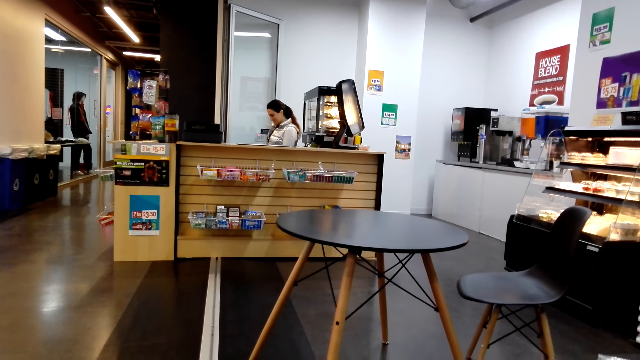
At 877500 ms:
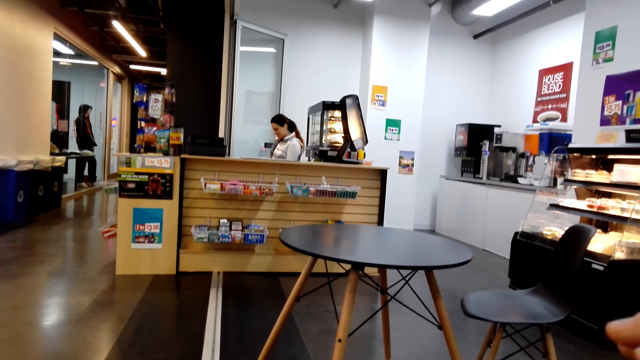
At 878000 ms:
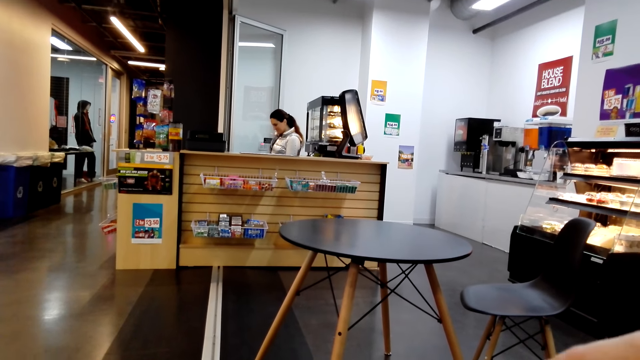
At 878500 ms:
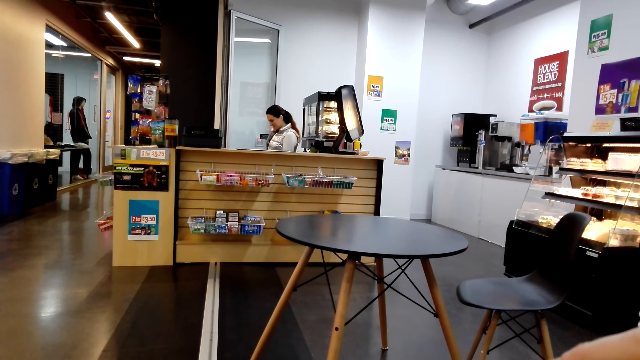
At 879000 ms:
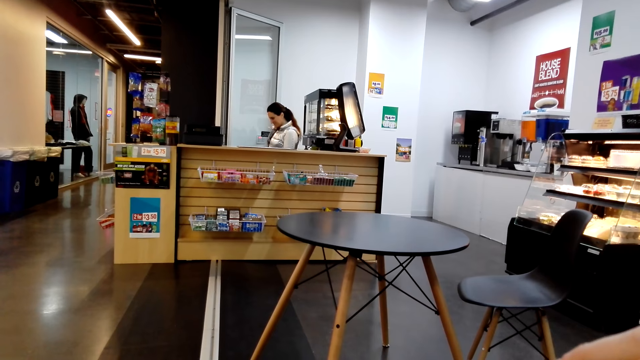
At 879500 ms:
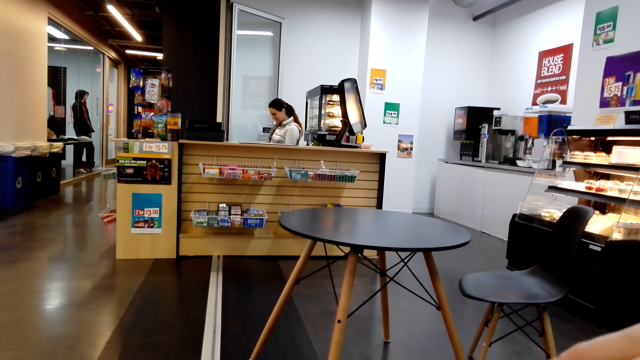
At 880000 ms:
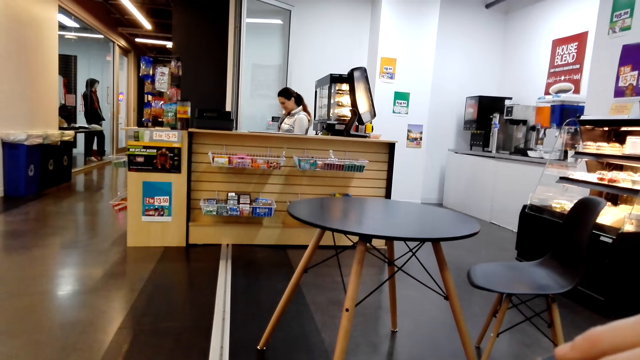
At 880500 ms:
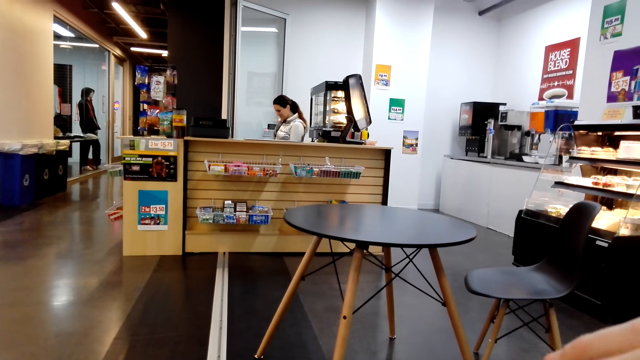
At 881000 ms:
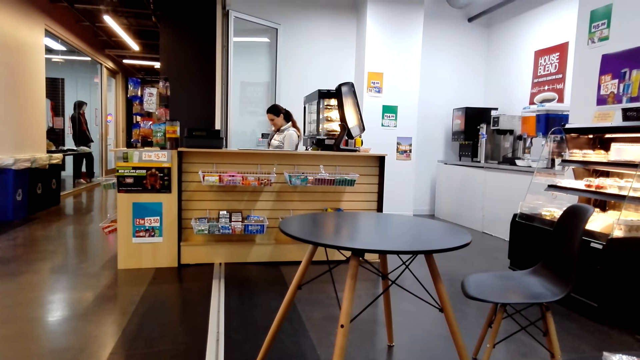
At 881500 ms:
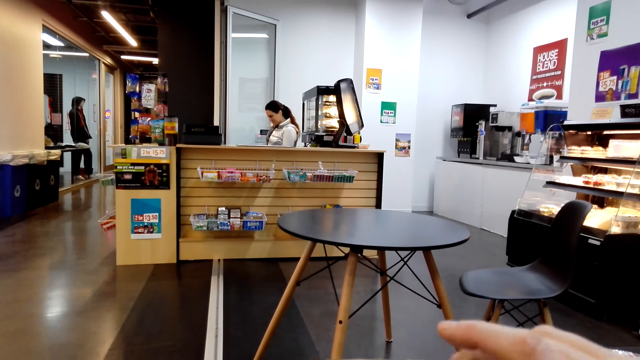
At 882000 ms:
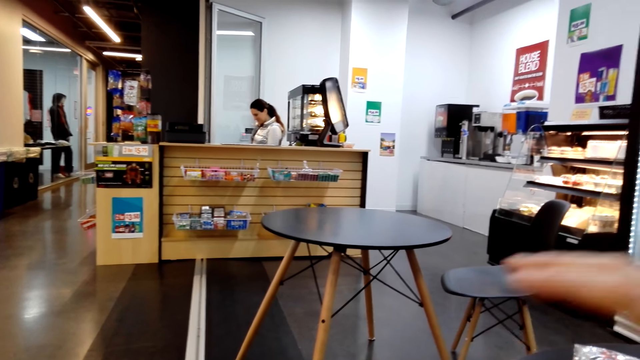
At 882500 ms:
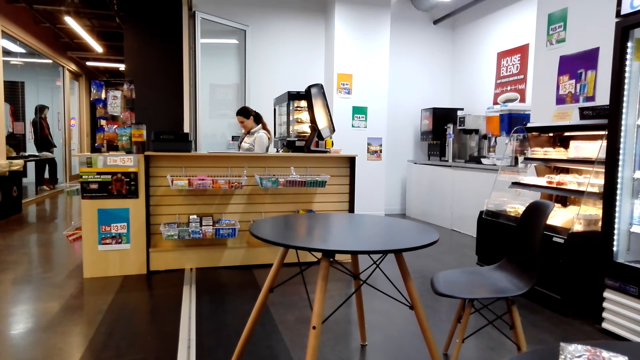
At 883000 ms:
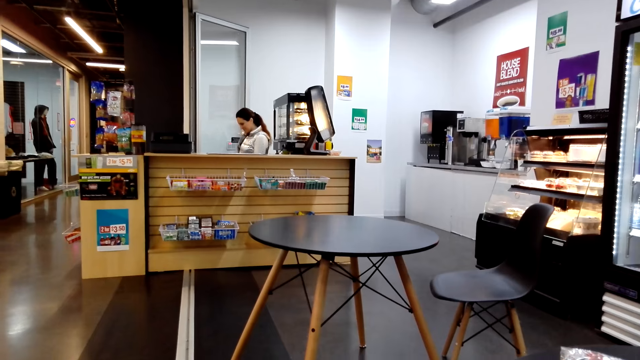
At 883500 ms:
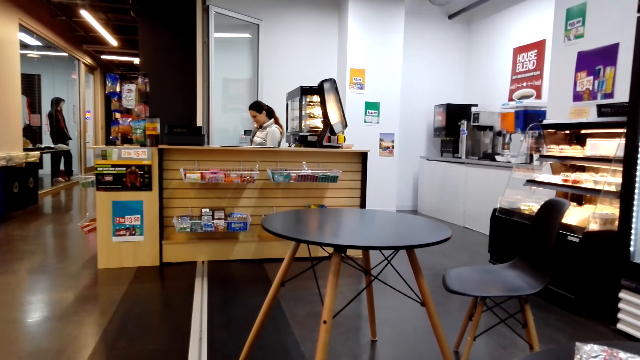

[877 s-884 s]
The camera wearer operates the phone.

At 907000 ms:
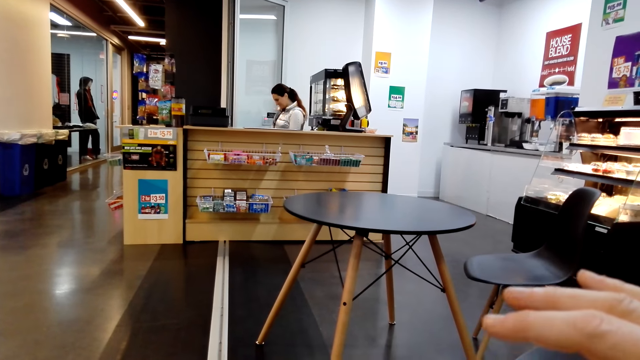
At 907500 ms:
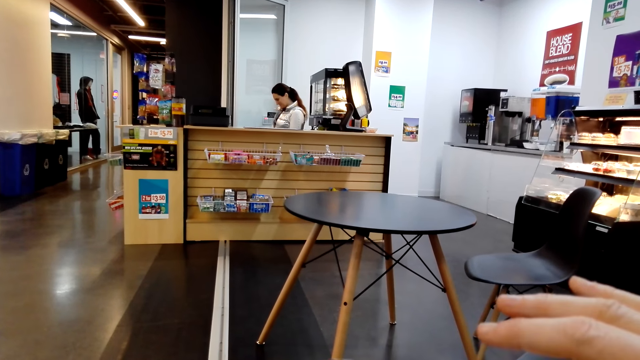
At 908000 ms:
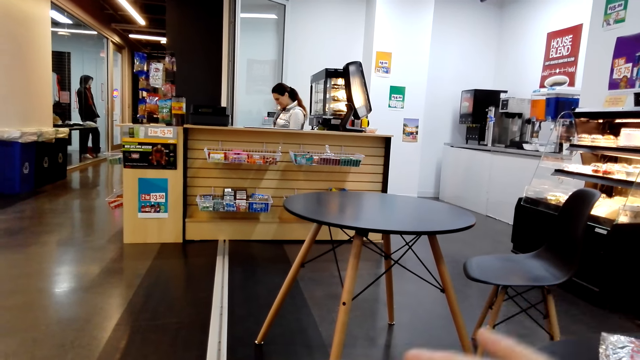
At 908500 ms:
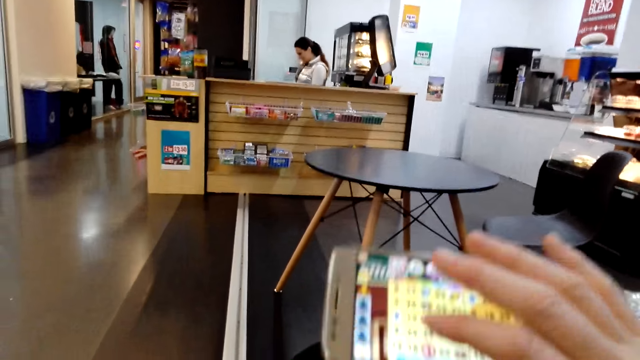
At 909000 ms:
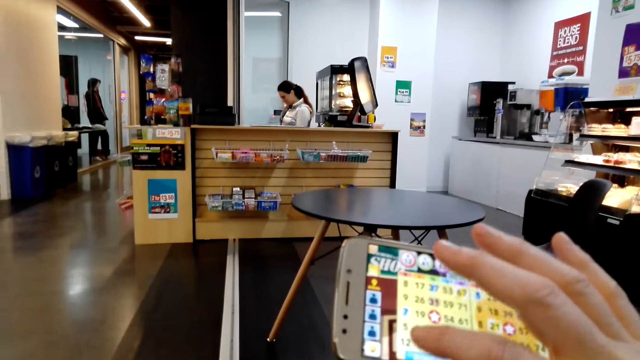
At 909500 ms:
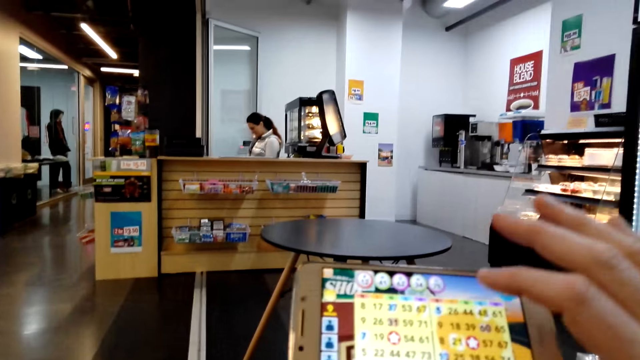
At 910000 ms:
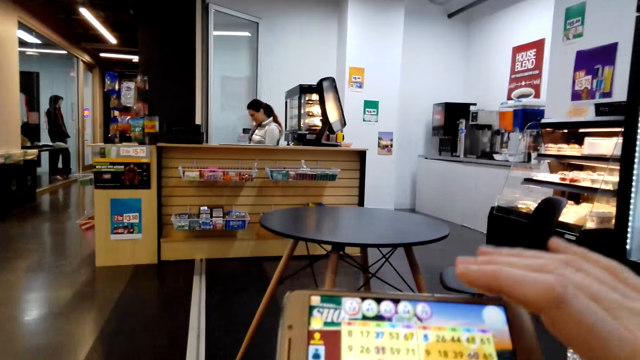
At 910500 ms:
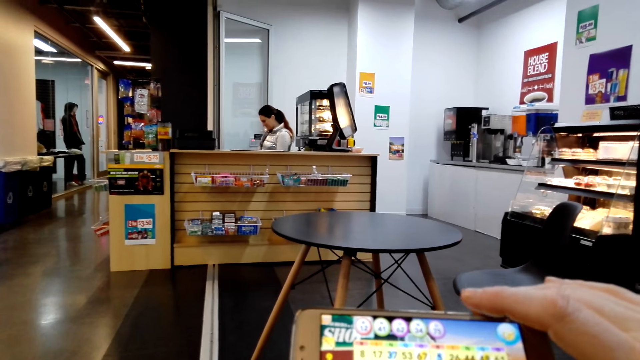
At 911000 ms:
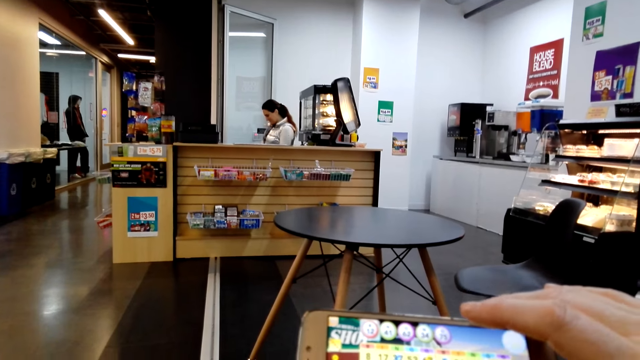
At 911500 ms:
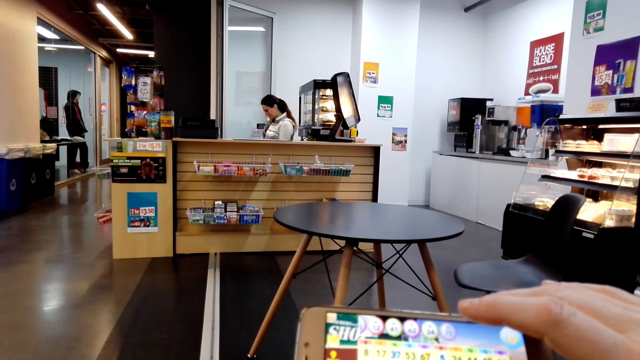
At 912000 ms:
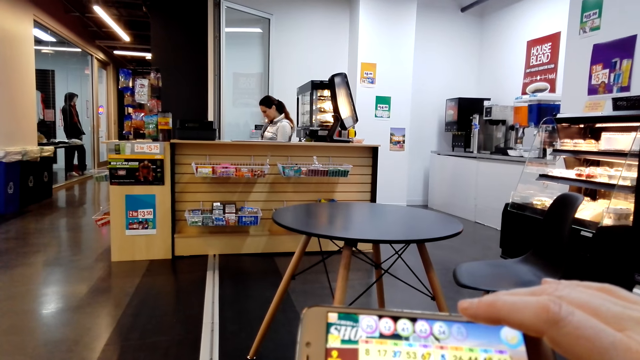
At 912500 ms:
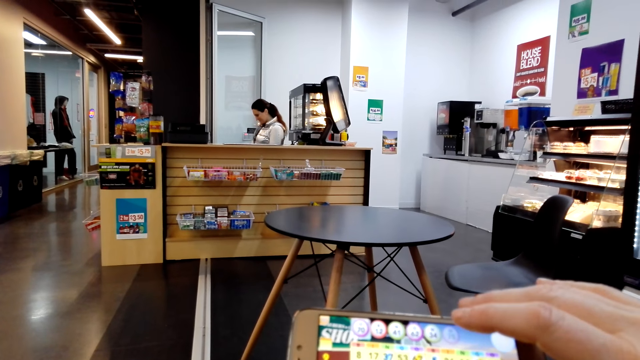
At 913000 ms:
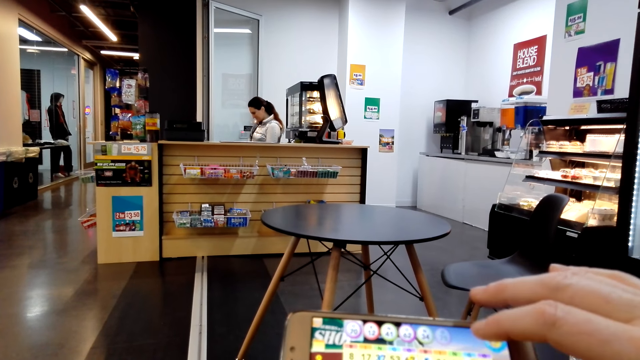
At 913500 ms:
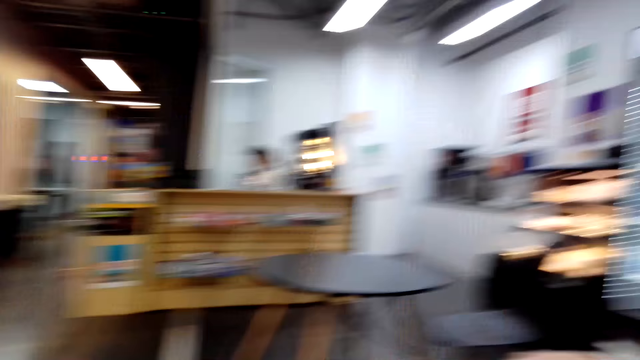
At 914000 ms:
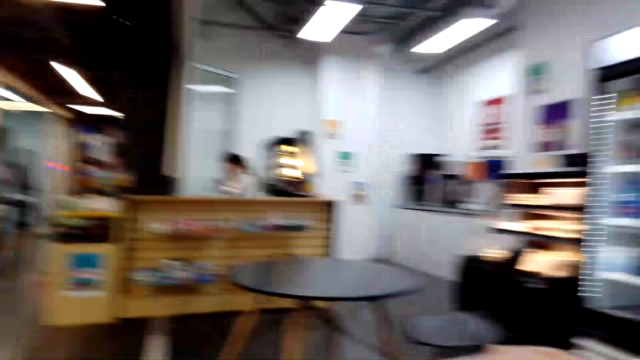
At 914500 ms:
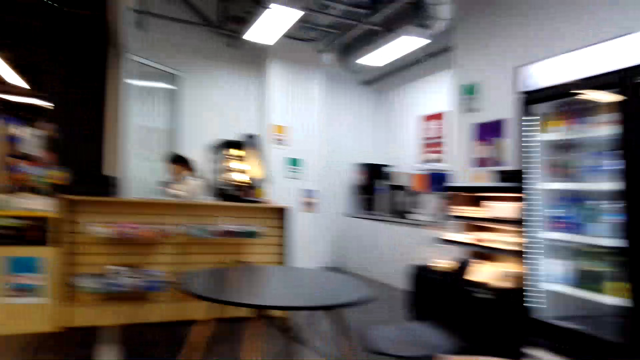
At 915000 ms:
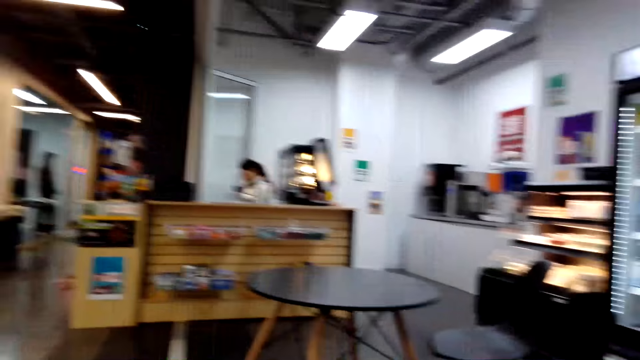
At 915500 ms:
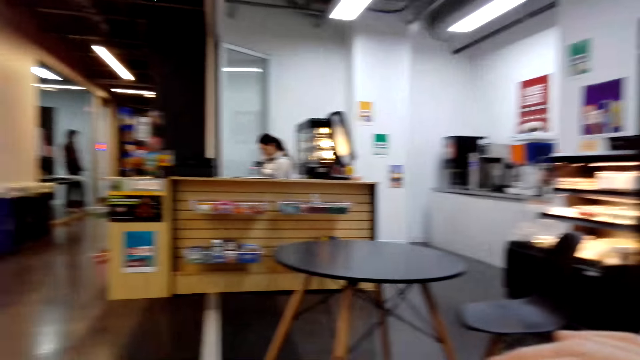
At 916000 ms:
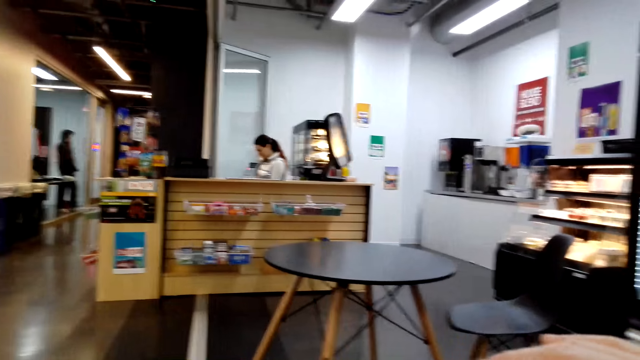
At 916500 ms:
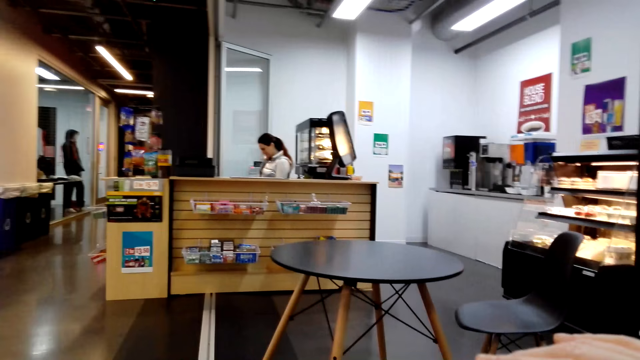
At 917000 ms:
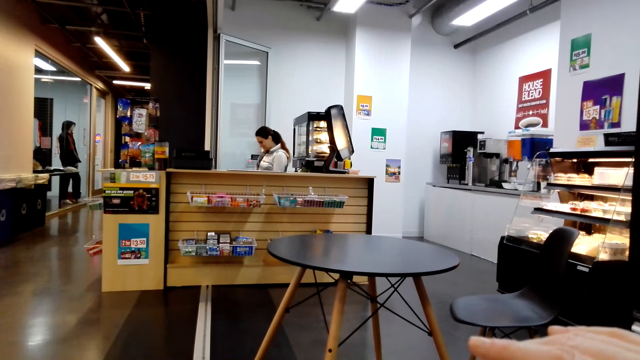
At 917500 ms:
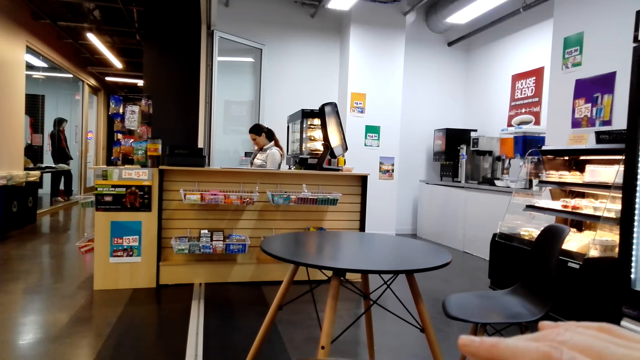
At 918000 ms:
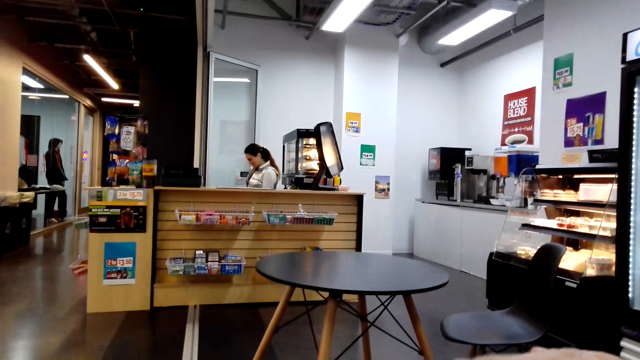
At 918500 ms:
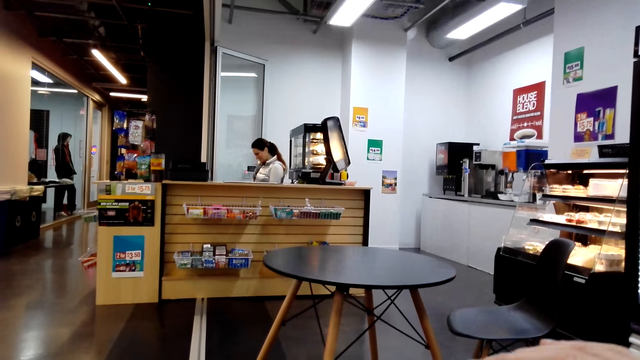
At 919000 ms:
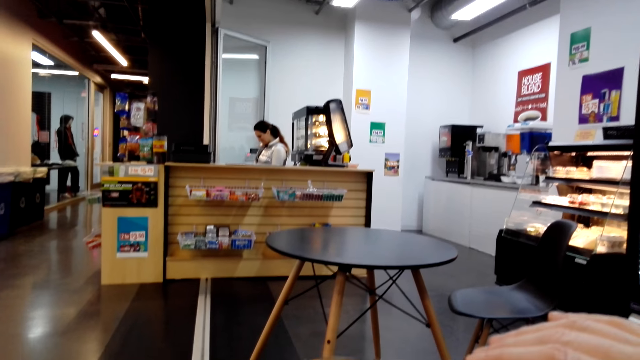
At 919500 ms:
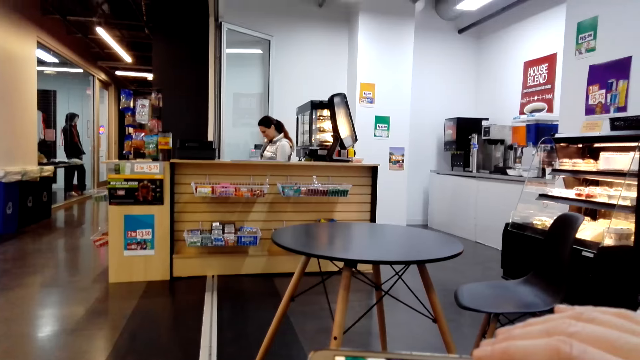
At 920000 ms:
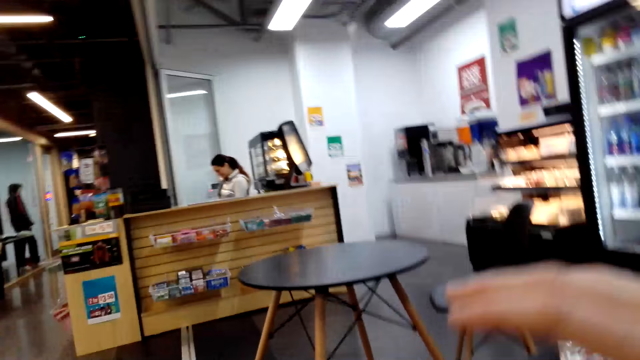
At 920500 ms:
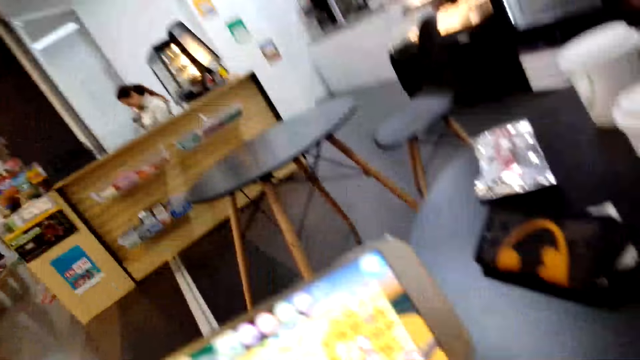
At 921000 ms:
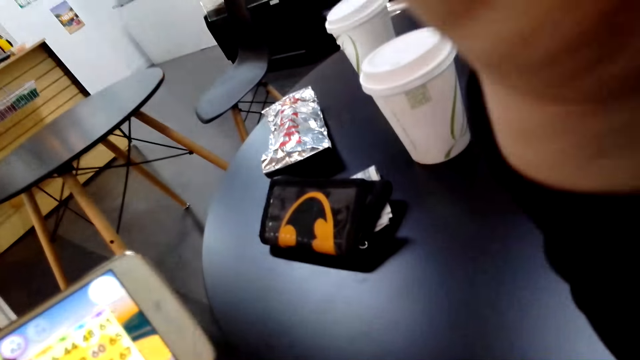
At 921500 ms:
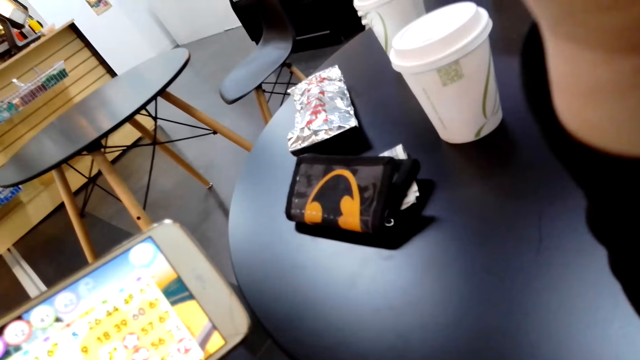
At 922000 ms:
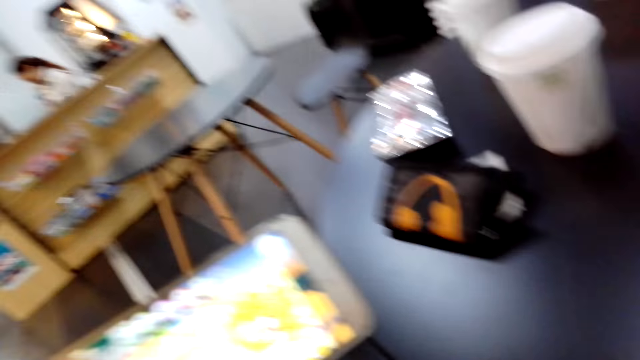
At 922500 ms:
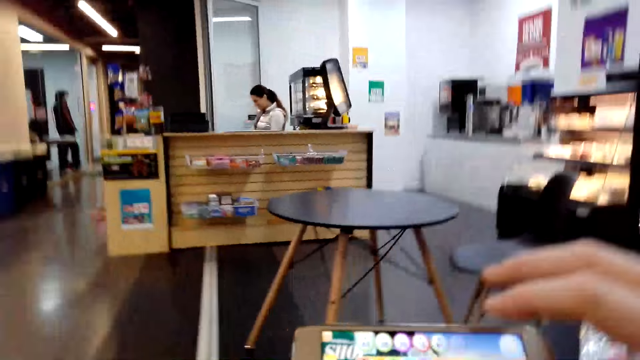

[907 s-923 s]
The camera wearer scrolls a phone on the table. They move the hand.
